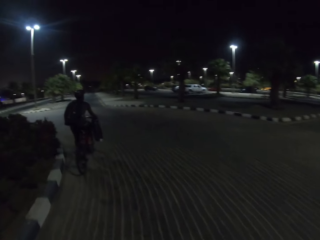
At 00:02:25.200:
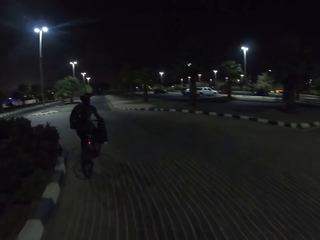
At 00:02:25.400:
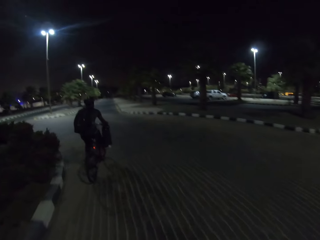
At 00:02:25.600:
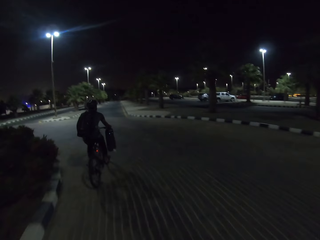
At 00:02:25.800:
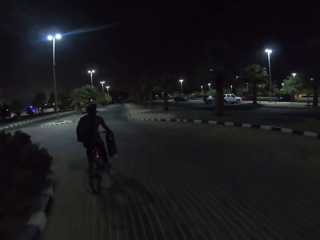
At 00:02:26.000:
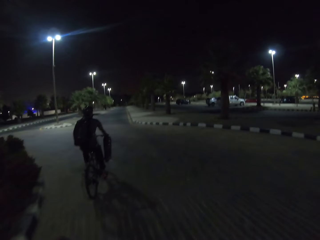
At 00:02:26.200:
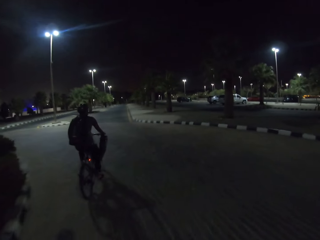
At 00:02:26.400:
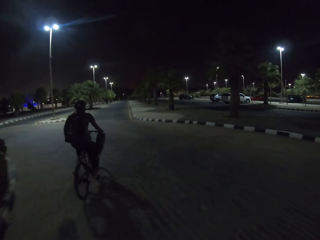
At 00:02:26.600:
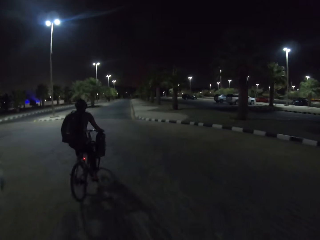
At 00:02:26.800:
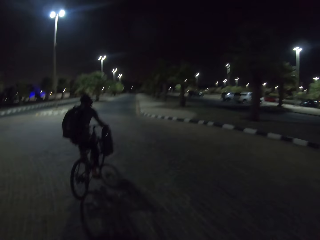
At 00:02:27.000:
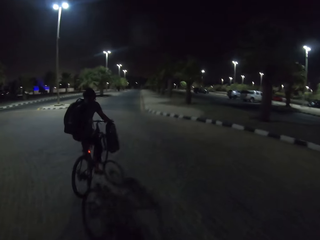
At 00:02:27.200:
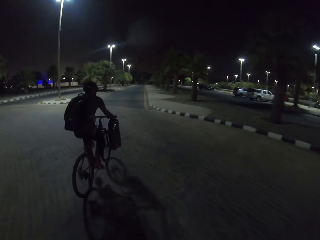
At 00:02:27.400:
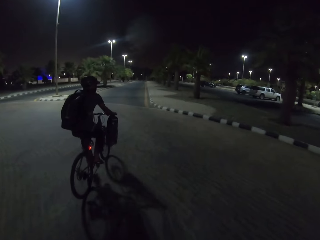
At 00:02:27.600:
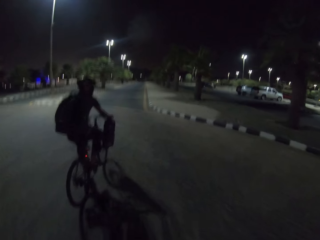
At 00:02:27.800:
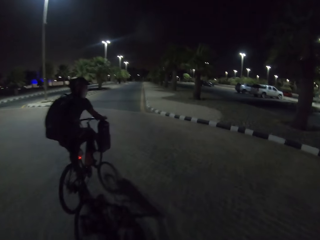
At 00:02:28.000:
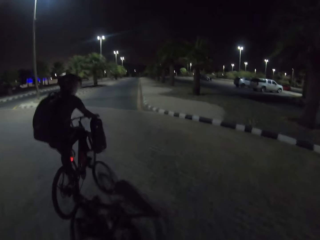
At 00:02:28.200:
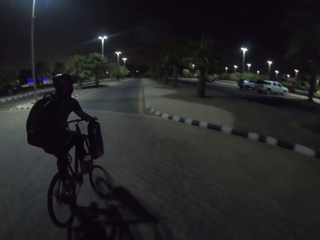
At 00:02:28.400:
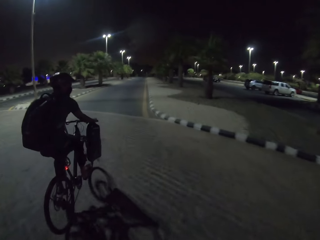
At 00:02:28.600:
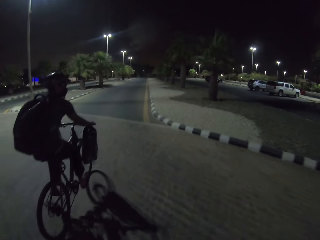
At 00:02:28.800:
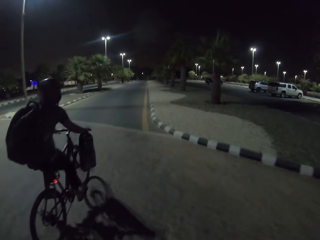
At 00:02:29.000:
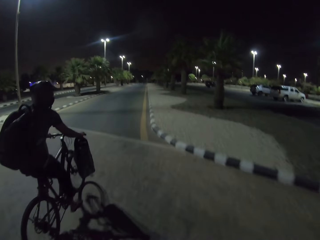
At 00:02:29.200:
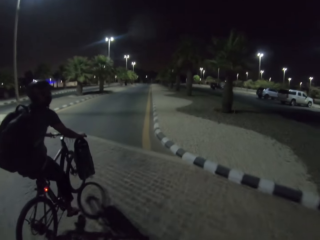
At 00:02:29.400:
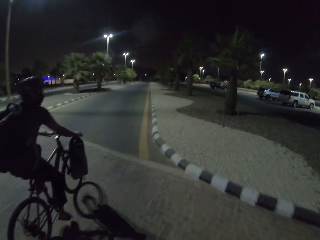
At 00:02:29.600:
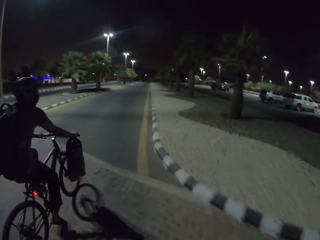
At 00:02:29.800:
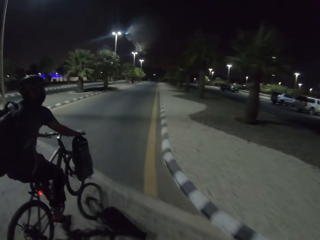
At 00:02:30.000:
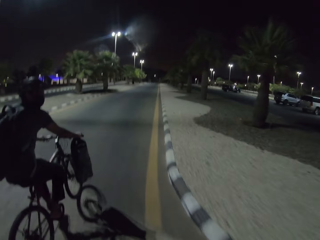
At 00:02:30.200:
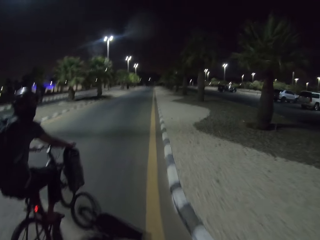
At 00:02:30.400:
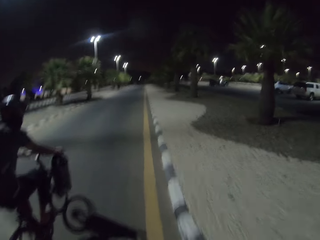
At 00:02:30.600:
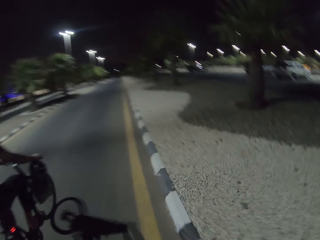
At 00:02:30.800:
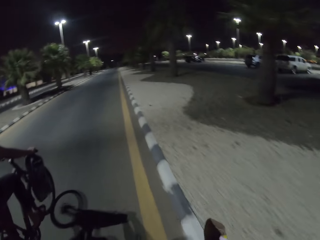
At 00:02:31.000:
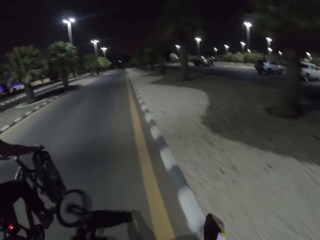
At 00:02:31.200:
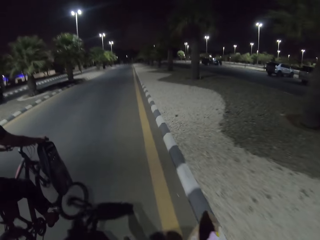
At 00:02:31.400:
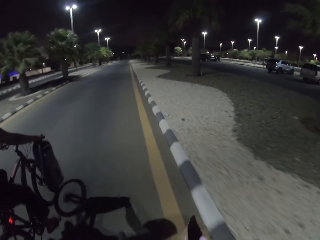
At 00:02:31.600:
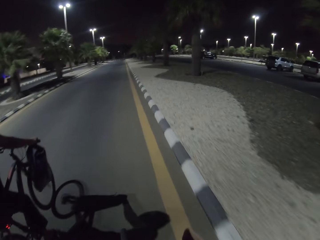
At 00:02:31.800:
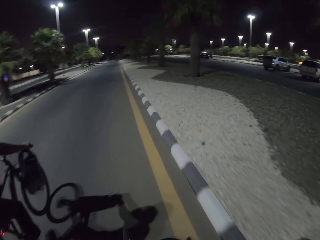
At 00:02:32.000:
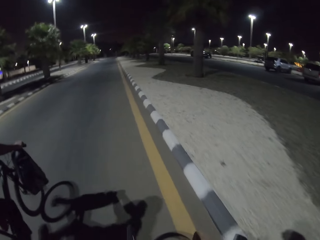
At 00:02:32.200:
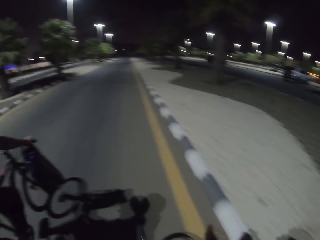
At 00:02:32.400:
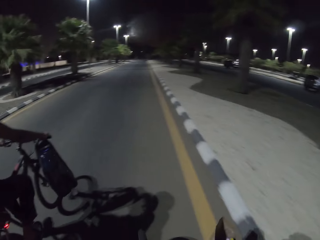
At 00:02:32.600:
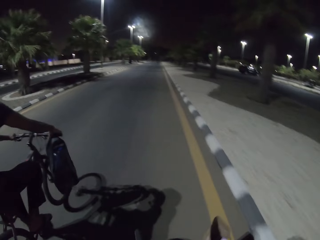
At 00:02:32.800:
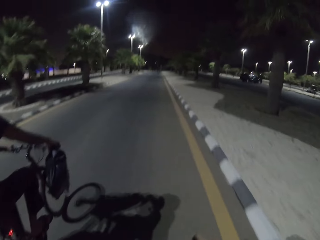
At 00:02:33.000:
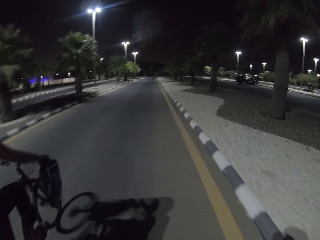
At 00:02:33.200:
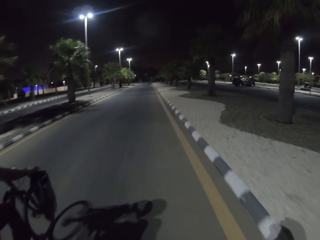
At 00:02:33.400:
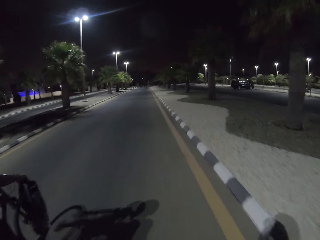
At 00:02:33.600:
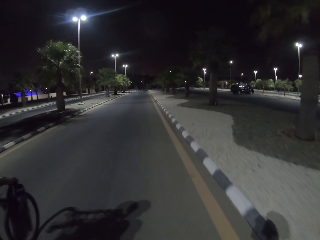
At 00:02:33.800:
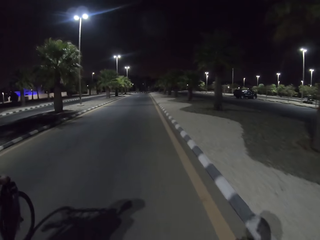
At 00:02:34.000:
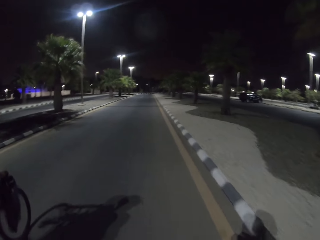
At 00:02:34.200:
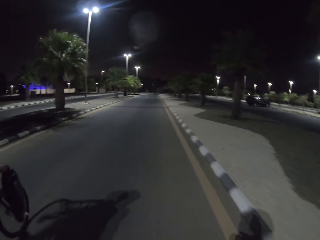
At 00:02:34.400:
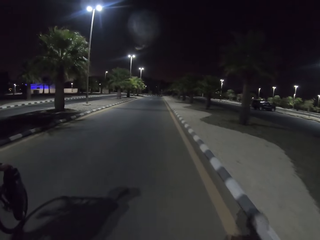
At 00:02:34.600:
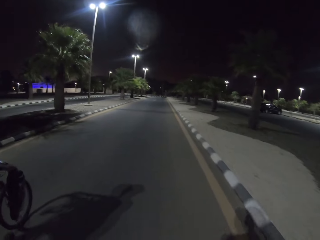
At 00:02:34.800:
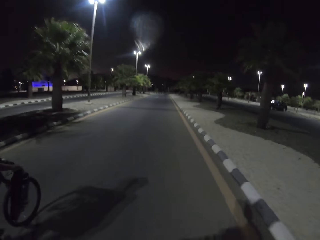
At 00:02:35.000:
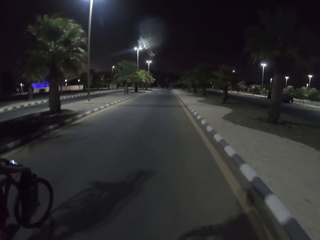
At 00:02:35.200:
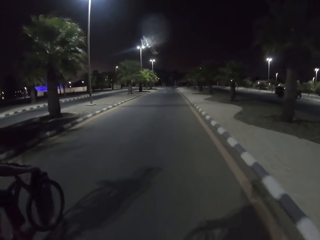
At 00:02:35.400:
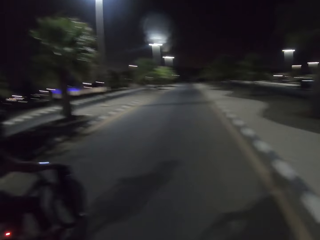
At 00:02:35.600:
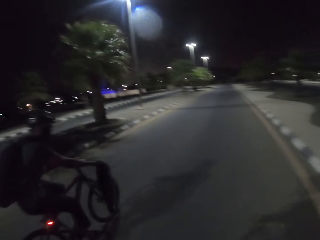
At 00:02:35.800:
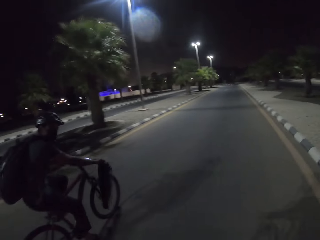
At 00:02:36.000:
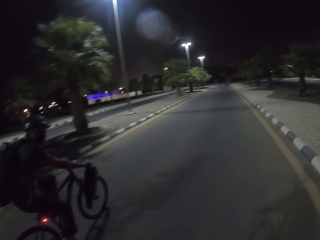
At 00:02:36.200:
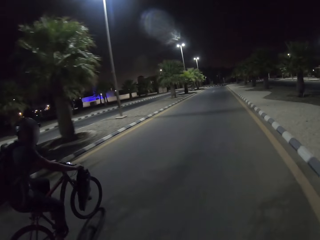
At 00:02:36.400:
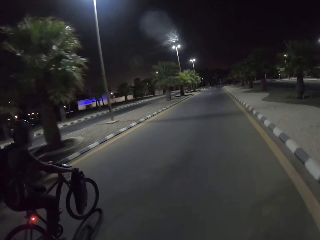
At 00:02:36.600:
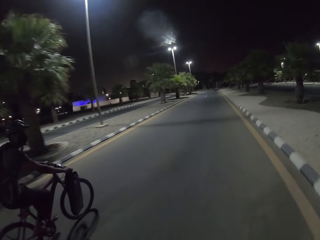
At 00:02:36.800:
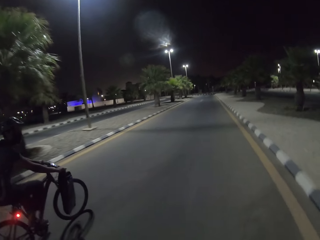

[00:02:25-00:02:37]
The camera wearer rides a bicycle on the road with a person.

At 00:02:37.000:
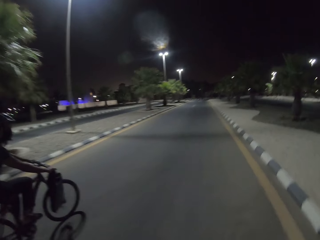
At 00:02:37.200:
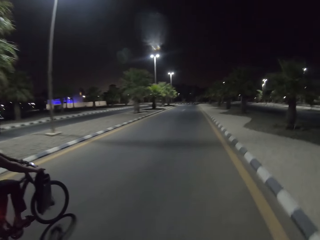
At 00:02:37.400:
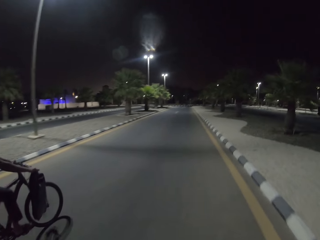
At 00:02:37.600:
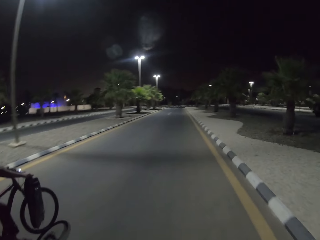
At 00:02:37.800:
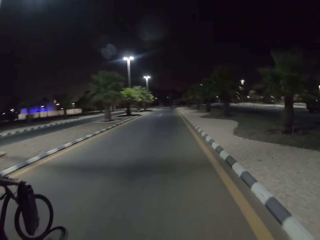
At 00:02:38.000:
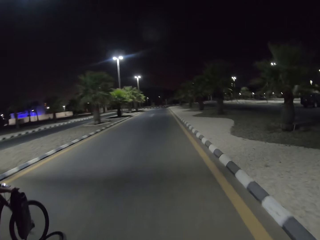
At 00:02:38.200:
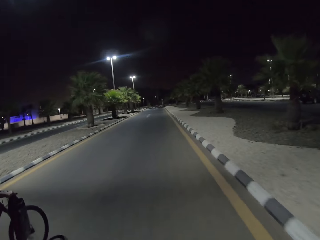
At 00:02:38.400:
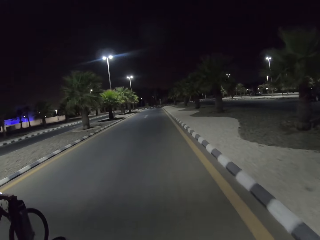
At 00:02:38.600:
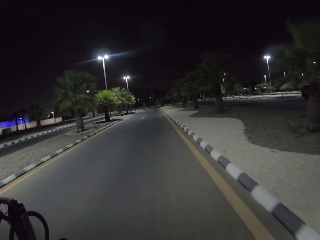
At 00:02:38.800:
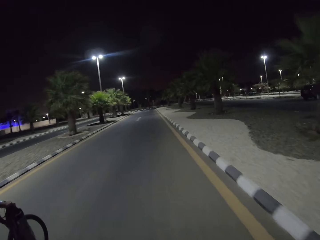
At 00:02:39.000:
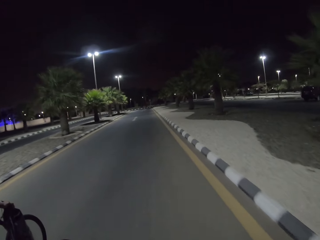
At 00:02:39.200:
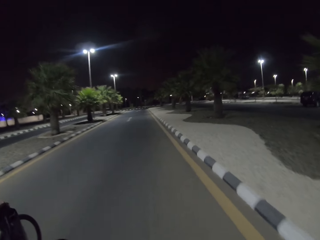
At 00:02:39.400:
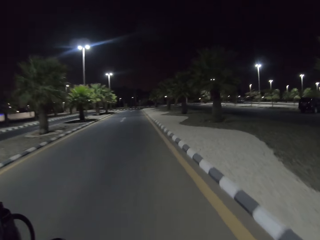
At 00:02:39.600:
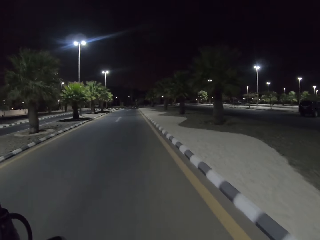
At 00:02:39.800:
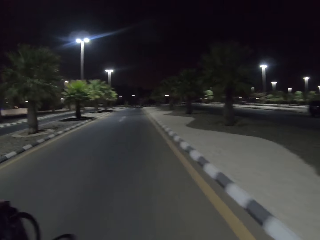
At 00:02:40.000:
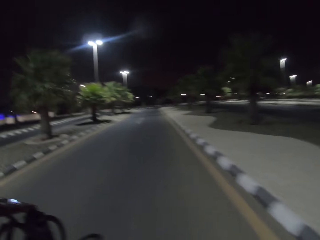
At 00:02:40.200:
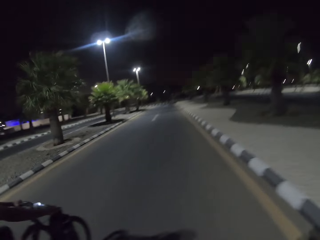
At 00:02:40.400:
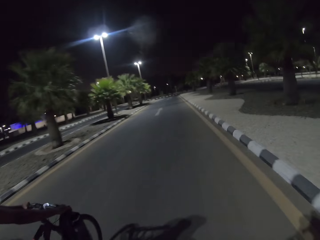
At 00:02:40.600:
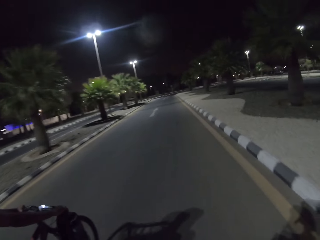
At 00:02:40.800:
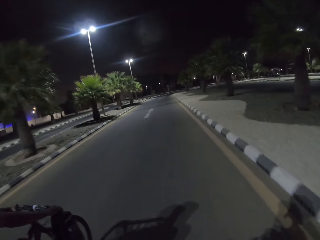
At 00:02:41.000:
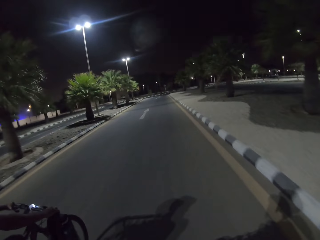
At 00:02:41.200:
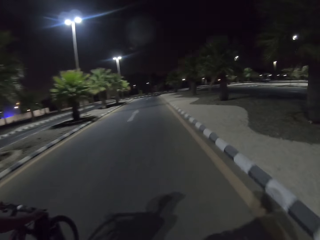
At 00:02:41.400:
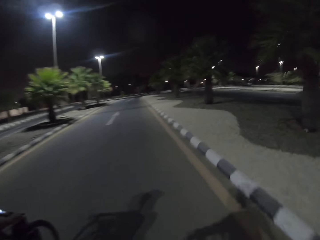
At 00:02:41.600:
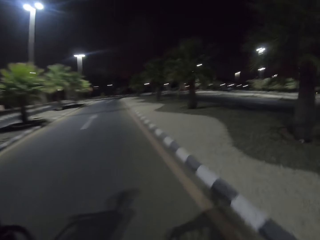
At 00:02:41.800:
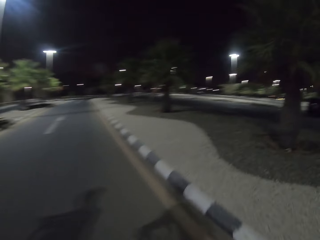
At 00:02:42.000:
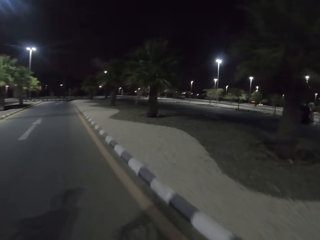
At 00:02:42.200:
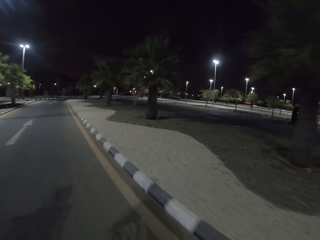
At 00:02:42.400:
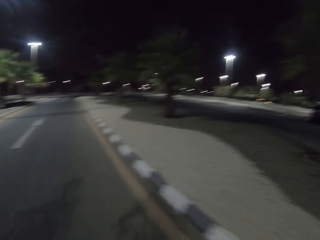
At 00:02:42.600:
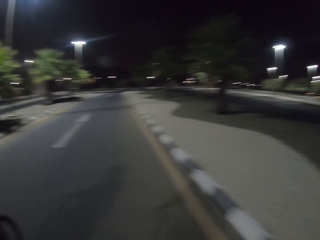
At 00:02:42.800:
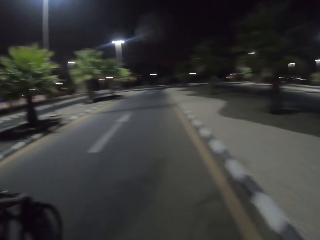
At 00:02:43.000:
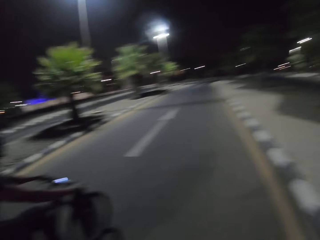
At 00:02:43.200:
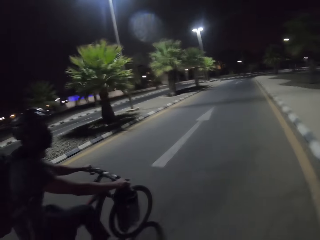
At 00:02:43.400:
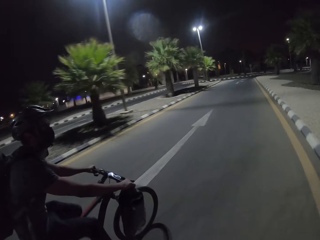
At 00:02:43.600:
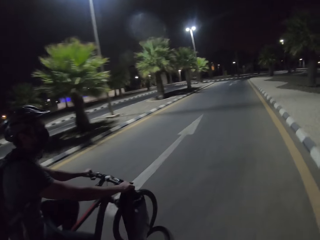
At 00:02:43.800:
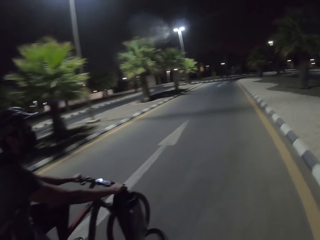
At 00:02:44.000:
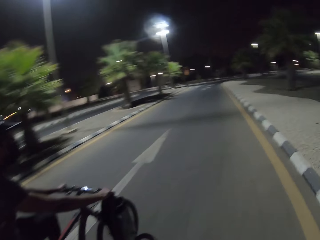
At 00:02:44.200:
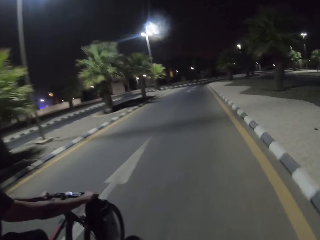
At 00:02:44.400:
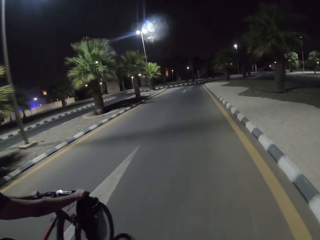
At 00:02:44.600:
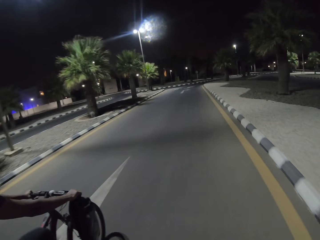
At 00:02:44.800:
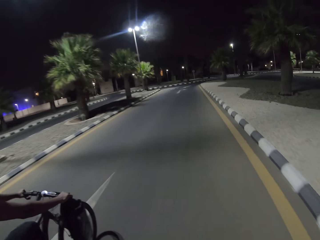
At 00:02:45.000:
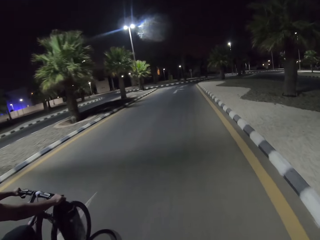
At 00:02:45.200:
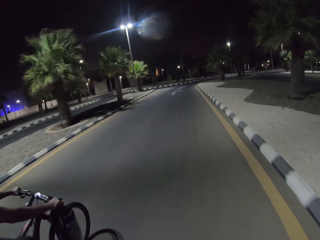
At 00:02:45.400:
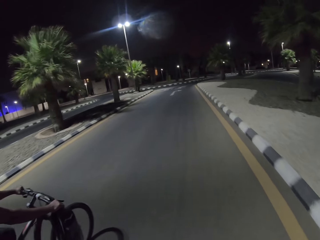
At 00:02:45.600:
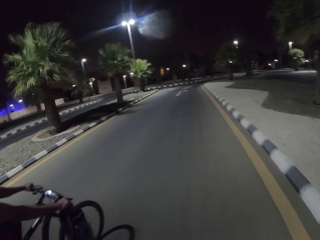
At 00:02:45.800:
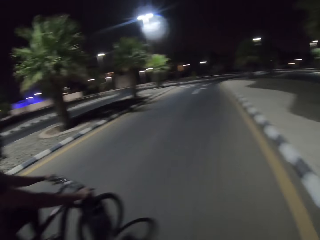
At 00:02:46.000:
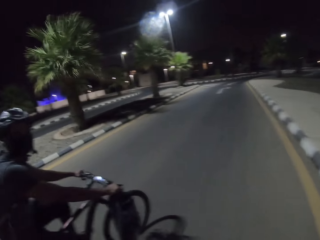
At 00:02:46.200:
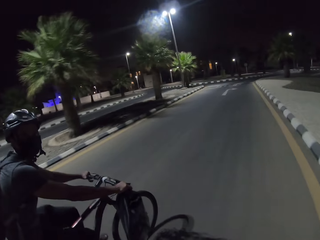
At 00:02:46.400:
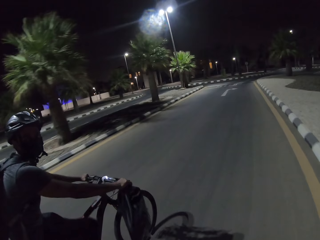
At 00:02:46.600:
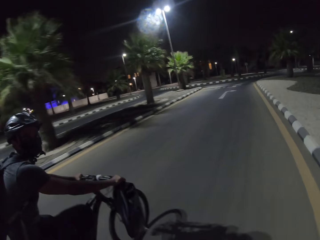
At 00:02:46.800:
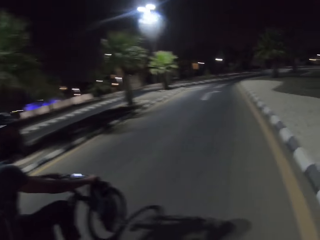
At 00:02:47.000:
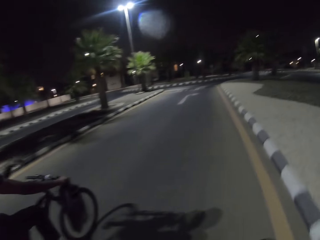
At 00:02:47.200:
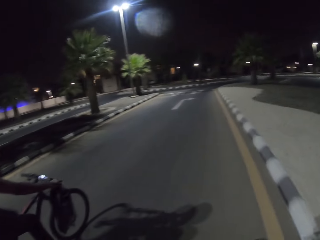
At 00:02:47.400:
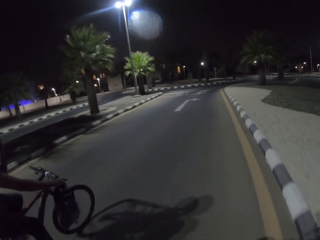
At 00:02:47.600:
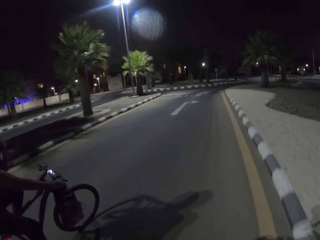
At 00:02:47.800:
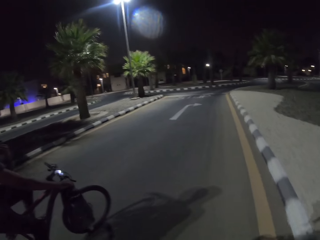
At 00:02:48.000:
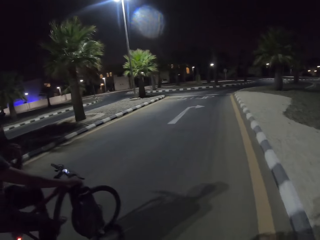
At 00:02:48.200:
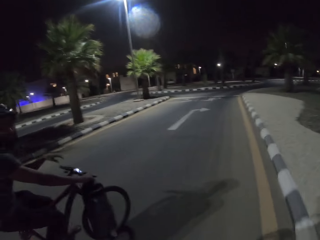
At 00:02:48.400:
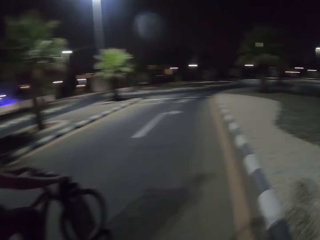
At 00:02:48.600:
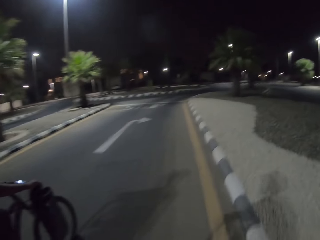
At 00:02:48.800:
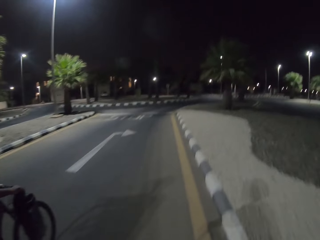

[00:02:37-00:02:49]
A person touches the bike helmet straps.
